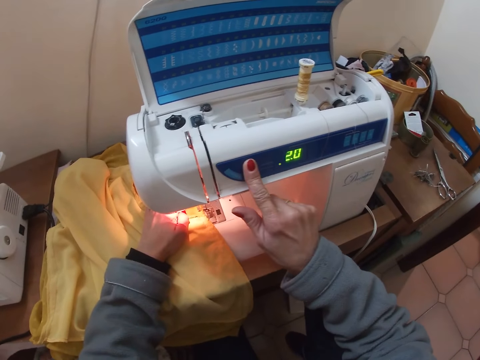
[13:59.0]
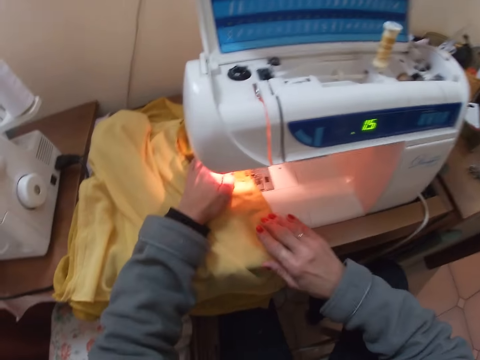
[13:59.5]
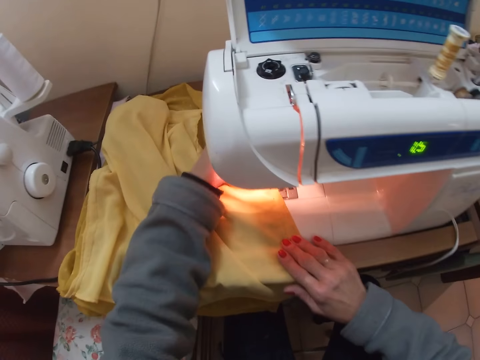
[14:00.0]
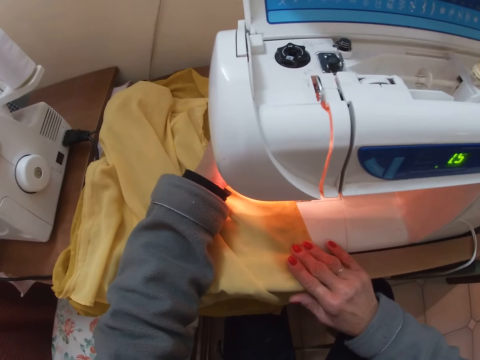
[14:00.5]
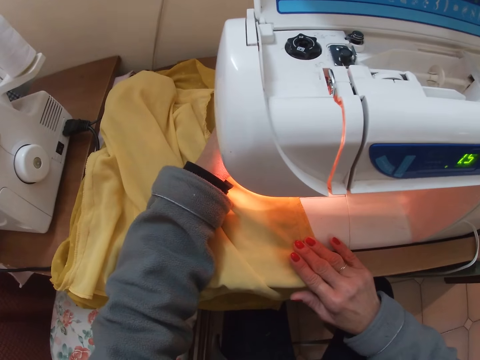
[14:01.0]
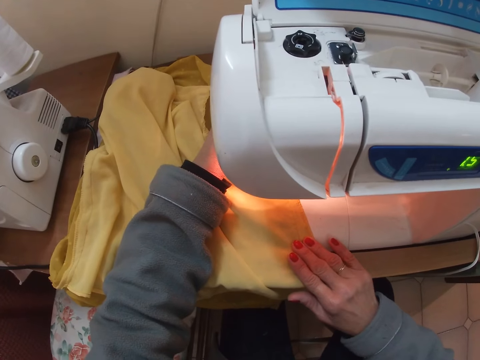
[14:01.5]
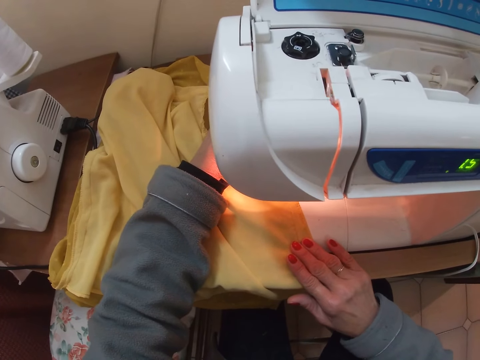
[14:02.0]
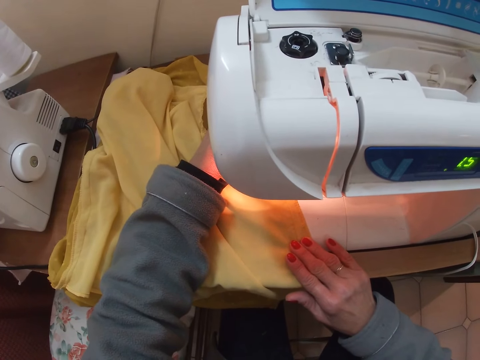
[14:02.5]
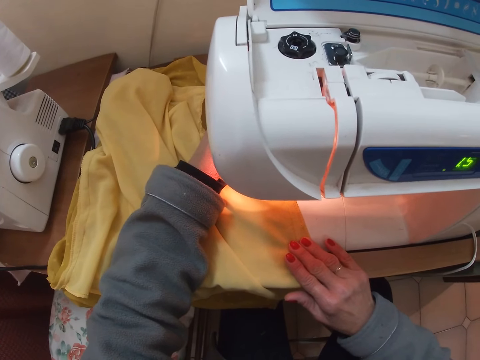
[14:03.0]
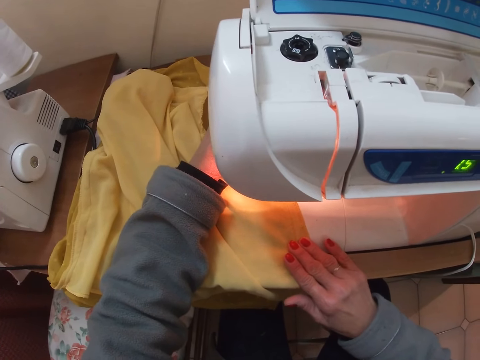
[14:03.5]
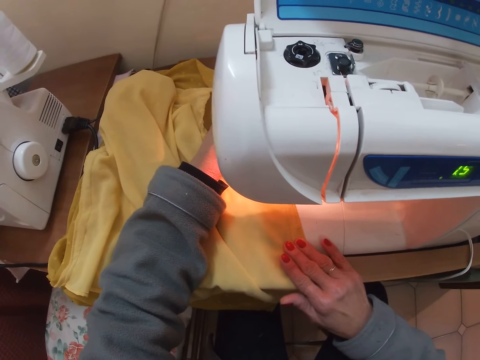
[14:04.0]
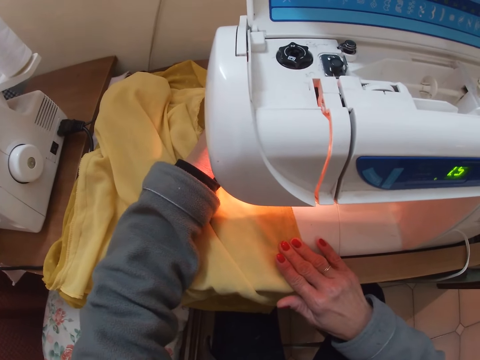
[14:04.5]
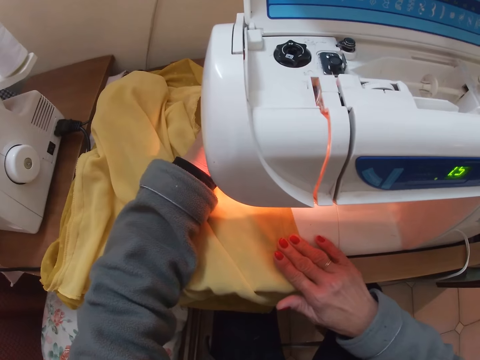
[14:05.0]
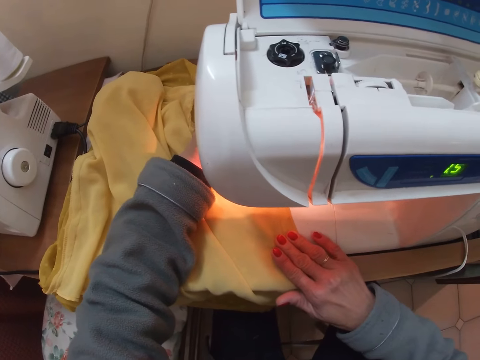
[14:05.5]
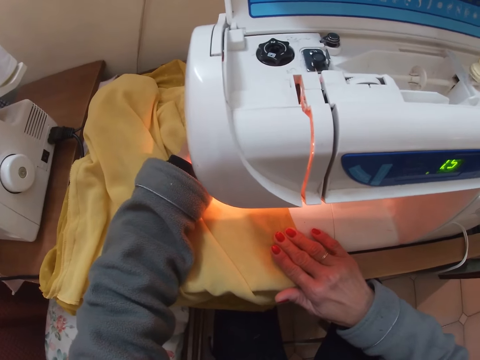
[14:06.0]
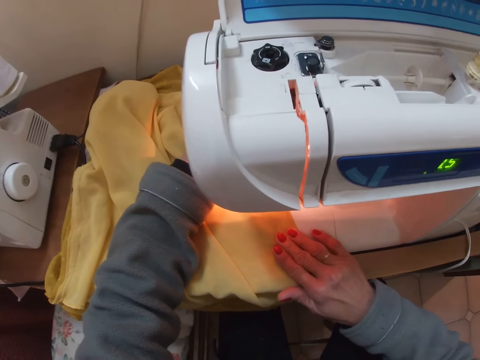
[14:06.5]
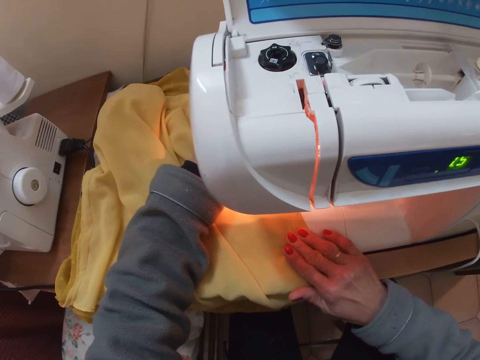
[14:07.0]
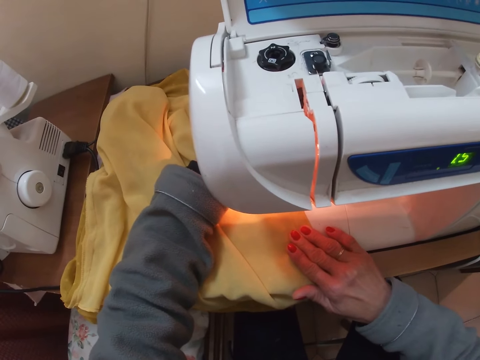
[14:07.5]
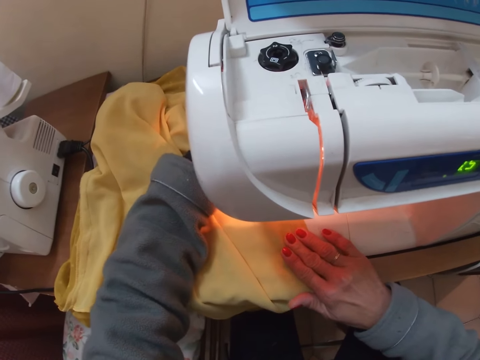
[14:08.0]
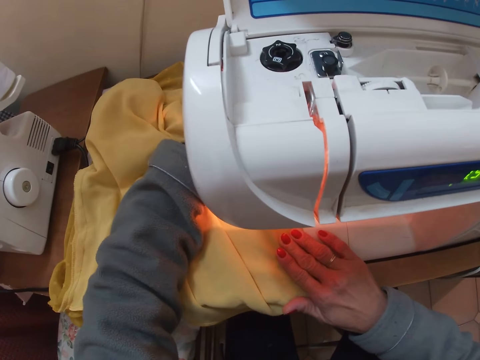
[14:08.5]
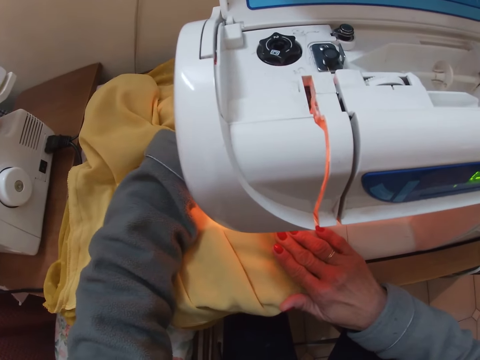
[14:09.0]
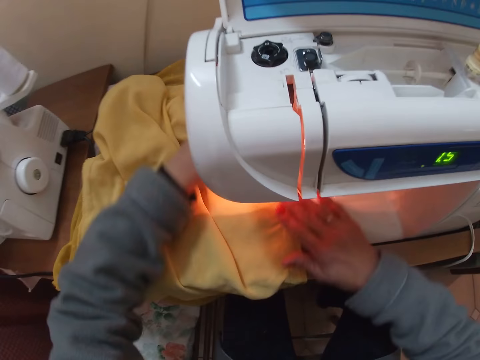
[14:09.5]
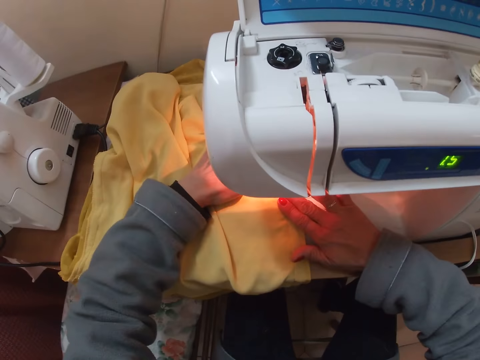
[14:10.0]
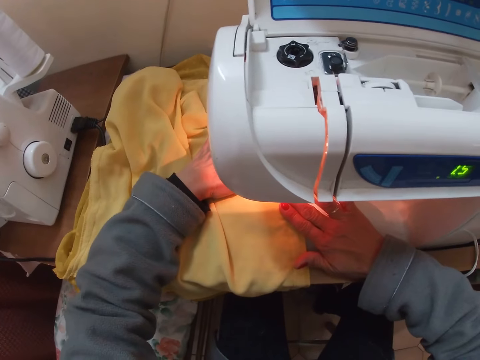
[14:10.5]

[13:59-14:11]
The camera wearer sews the cloth with a sewing machine.

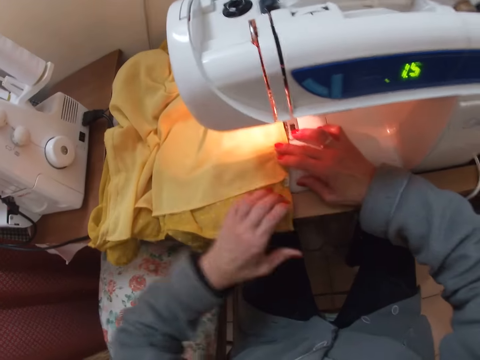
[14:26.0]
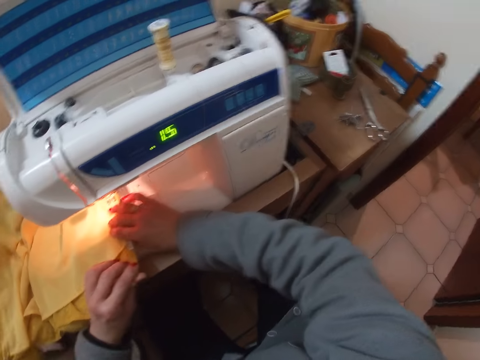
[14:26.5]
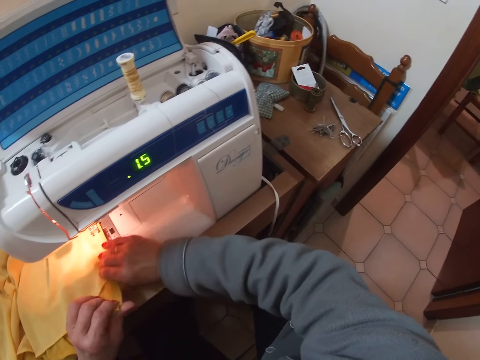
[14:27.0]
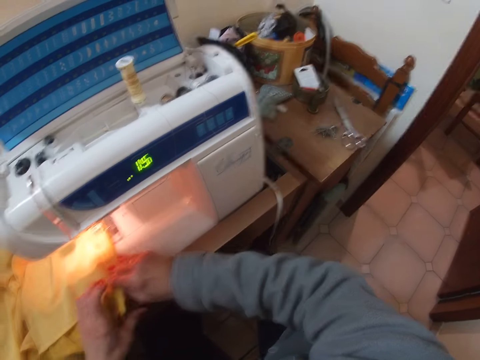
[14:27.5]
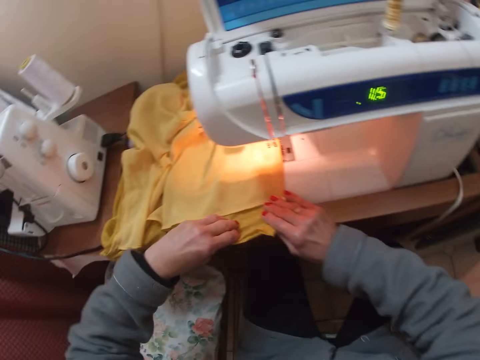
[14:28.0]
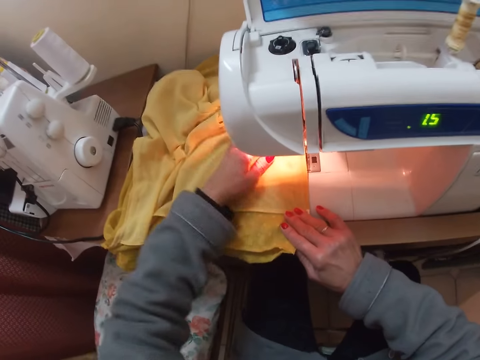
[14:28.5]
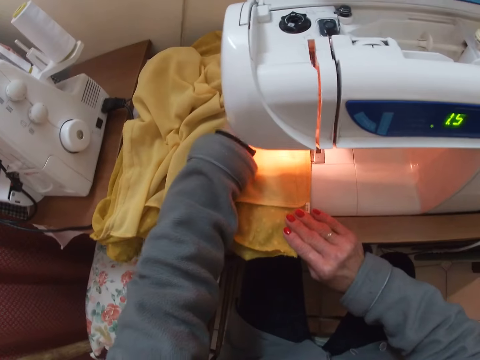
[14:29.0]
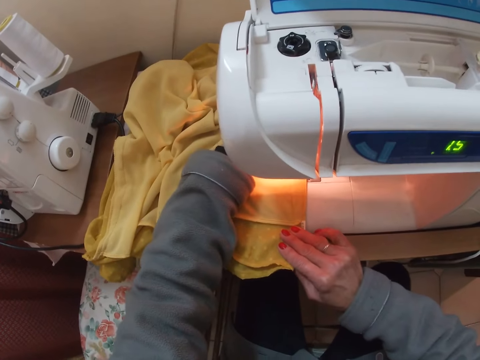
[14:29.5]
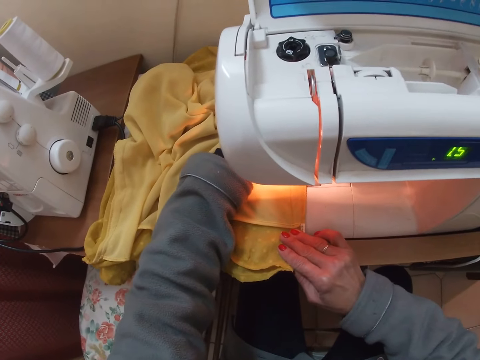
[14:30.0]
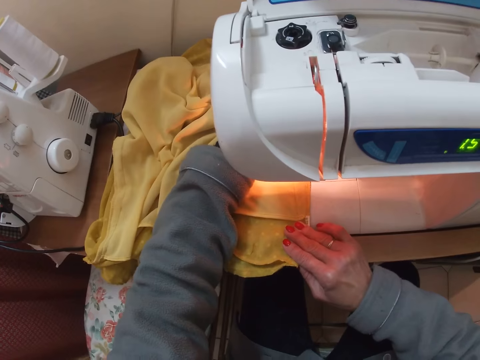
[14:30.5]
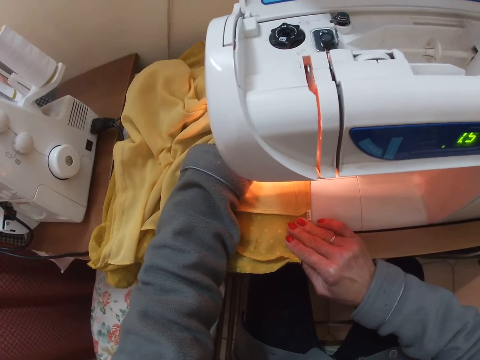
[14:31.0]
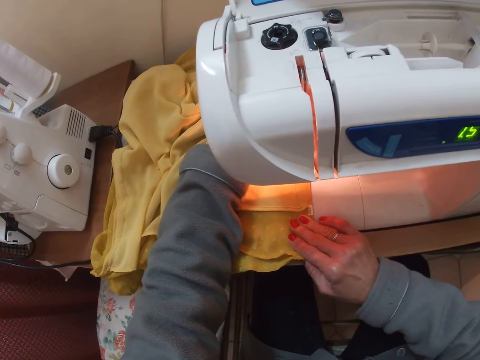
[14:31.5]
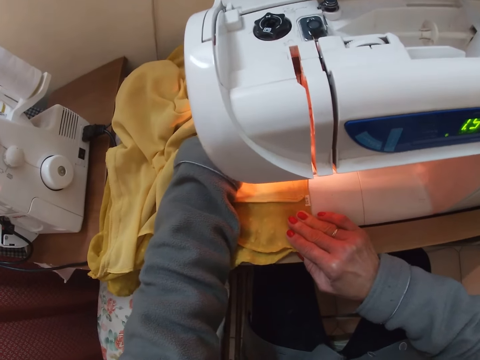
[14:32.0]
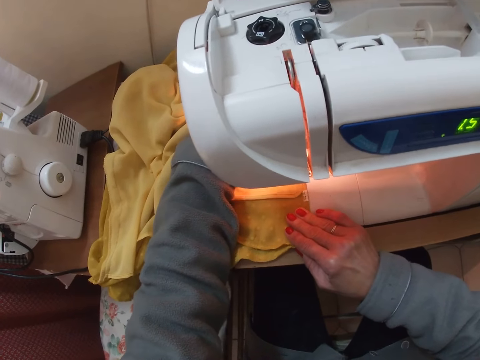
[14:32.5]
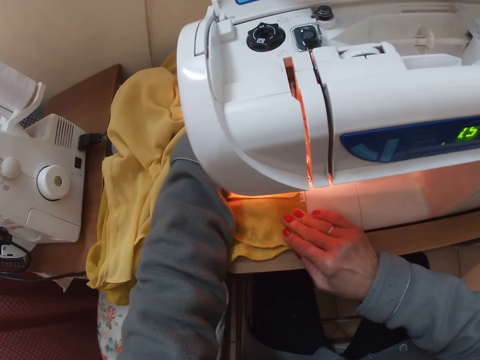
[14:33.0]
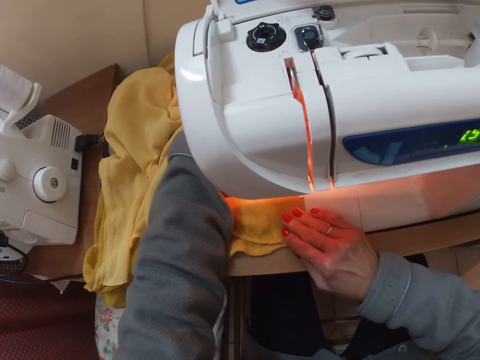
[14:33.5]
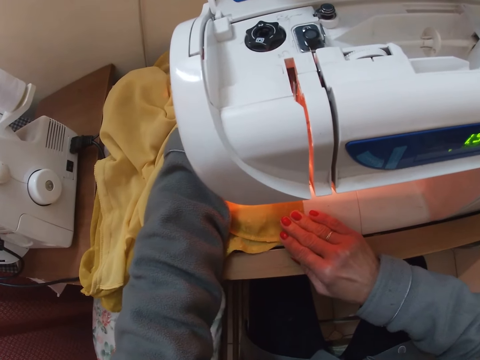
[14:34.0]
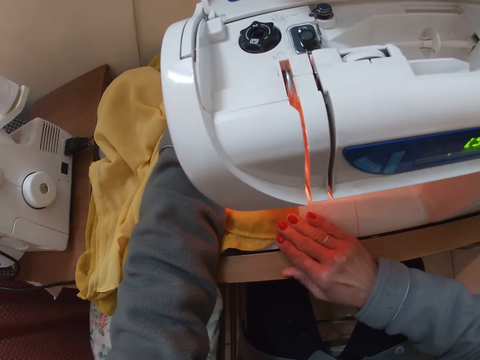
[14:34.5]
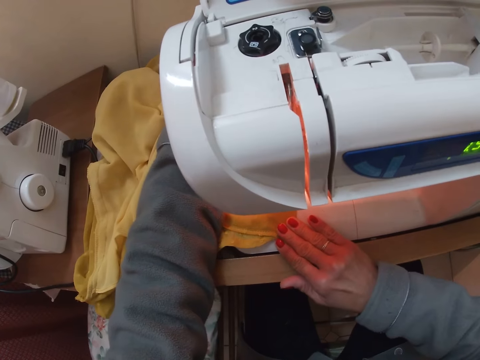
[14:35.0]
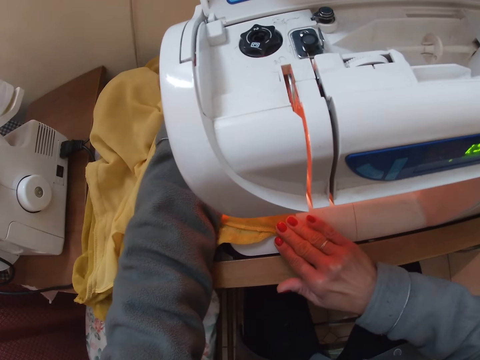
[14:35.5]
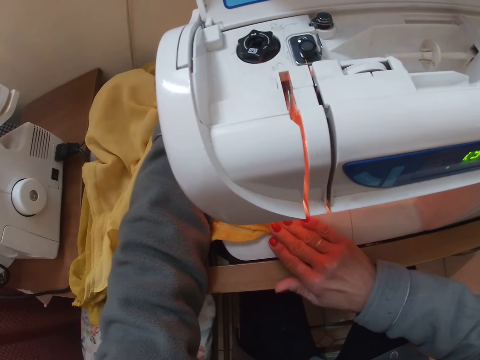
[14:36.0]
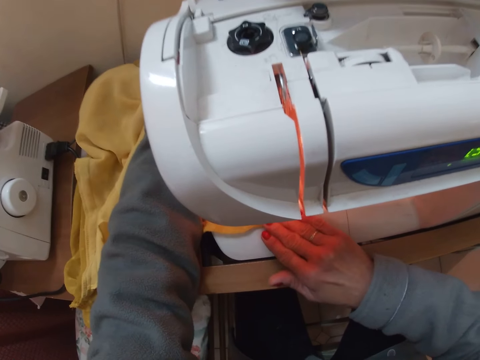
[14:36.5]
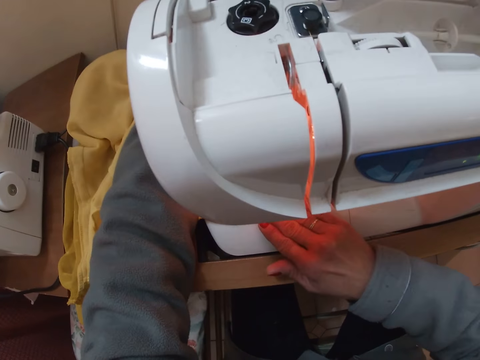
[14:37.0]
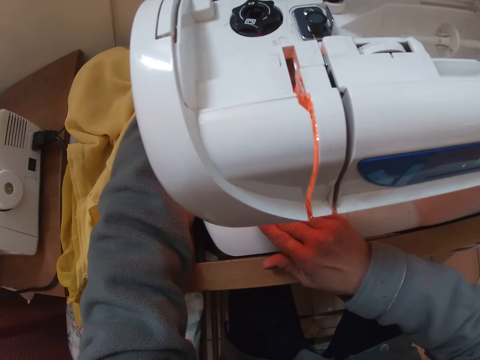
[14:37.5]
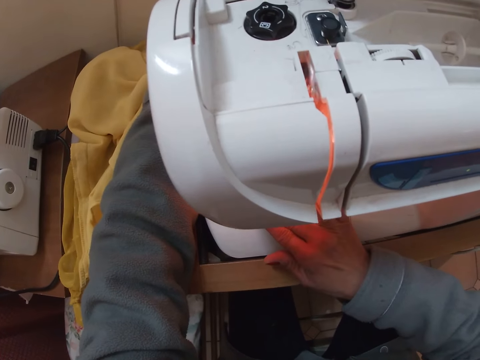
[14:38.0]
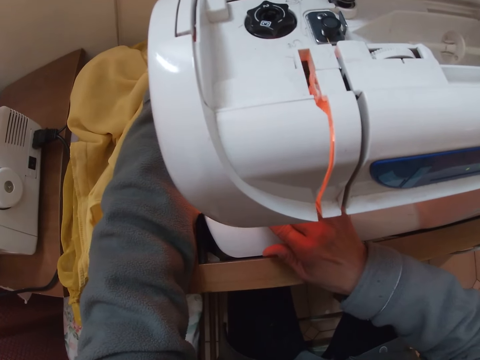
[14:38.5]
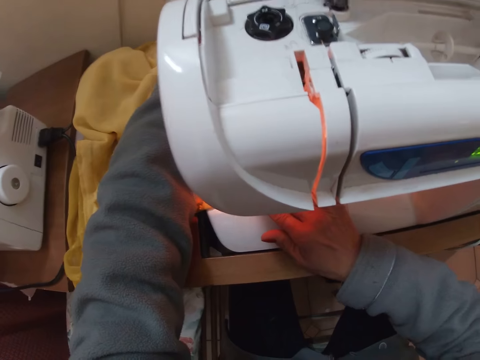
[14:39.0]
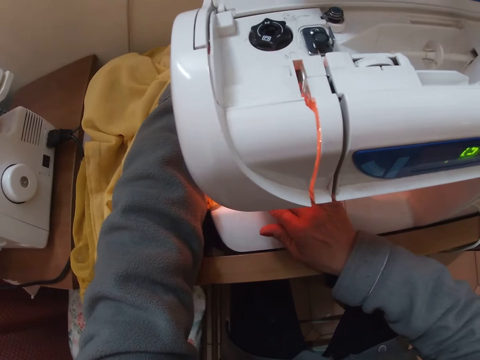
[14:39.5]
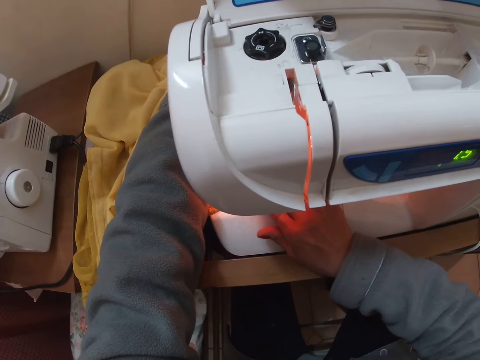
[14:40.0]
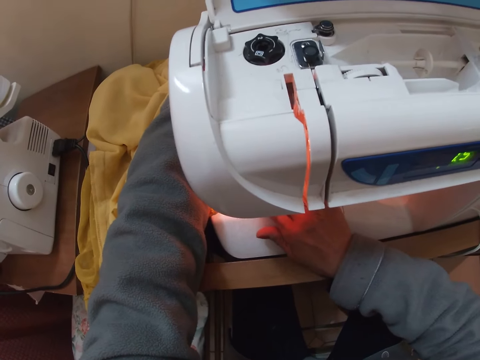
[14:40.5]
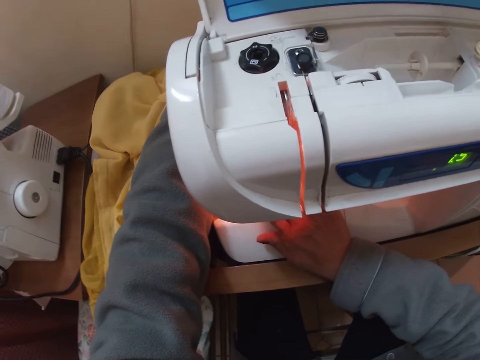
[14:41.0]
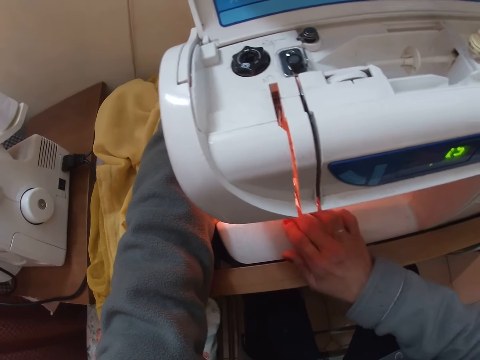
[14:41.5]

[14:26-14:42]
The camera wearer looks around. They sew the cloth with a sewing machine.
